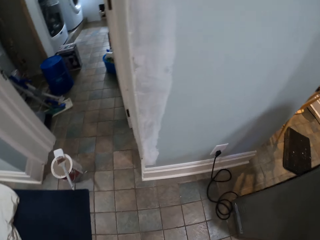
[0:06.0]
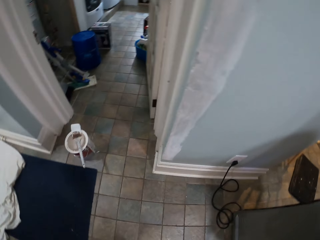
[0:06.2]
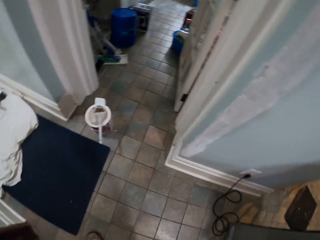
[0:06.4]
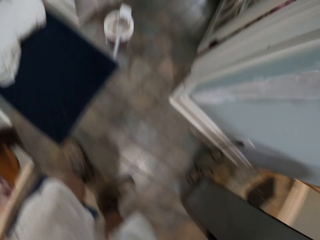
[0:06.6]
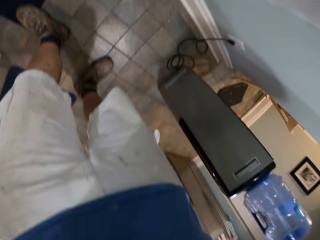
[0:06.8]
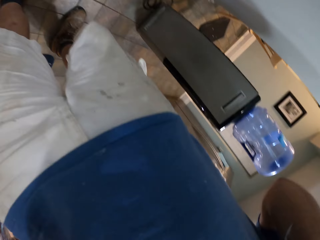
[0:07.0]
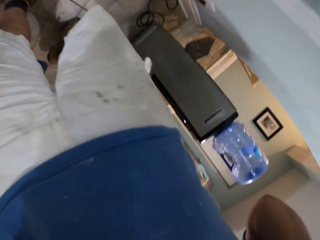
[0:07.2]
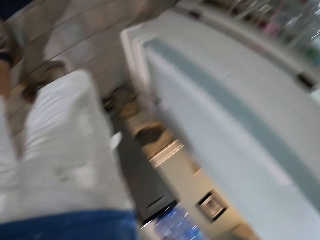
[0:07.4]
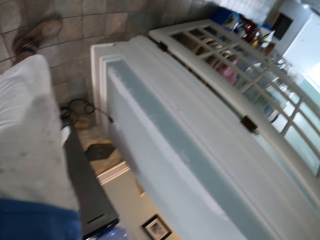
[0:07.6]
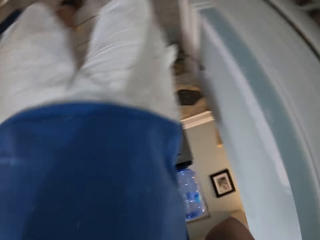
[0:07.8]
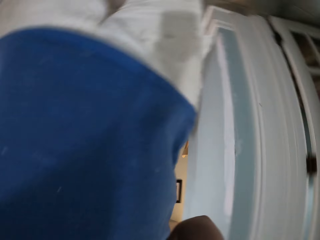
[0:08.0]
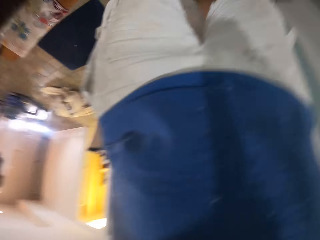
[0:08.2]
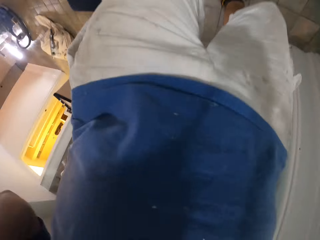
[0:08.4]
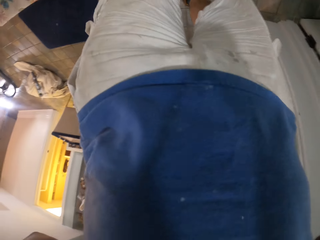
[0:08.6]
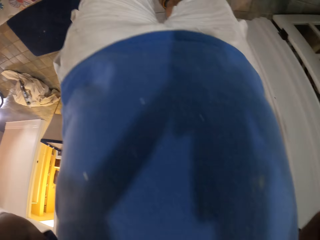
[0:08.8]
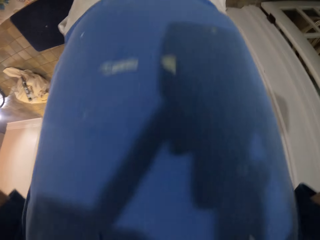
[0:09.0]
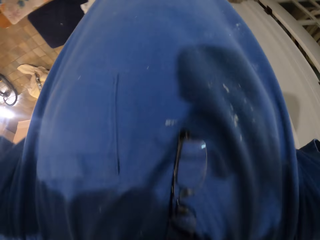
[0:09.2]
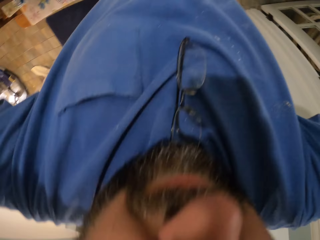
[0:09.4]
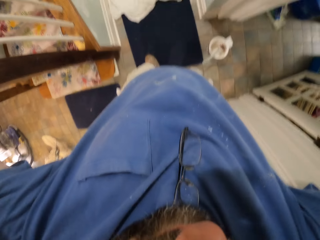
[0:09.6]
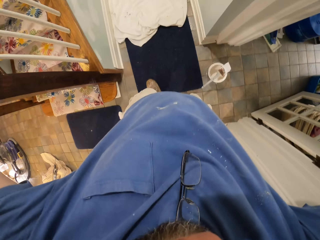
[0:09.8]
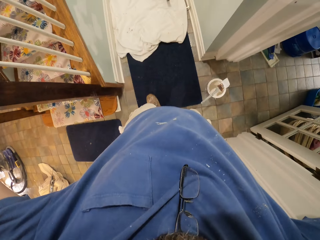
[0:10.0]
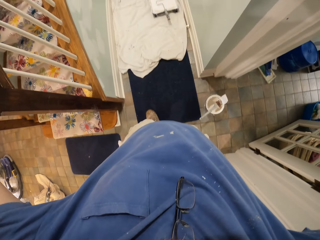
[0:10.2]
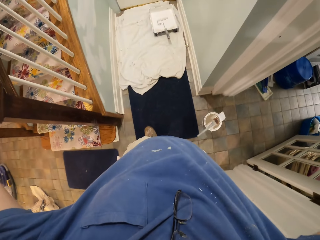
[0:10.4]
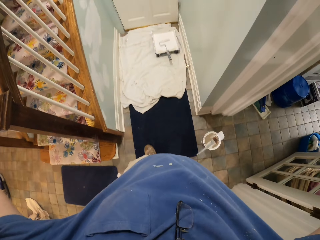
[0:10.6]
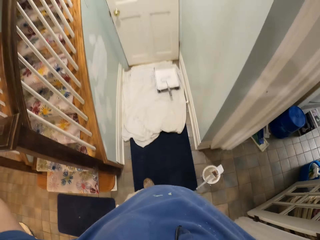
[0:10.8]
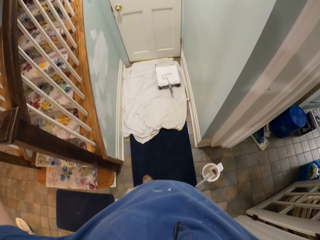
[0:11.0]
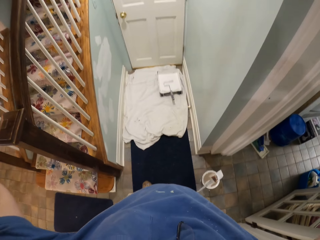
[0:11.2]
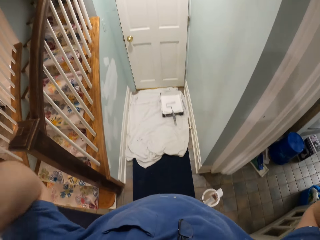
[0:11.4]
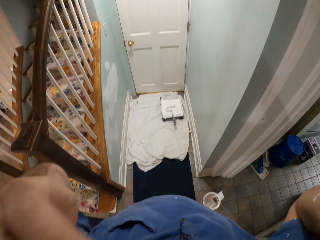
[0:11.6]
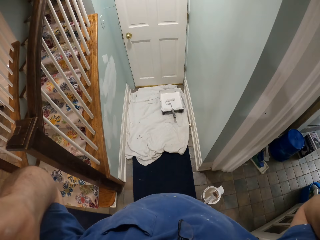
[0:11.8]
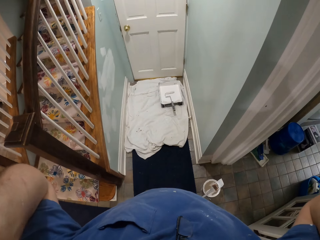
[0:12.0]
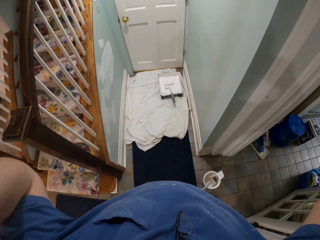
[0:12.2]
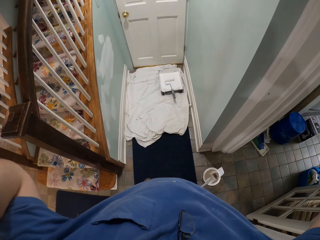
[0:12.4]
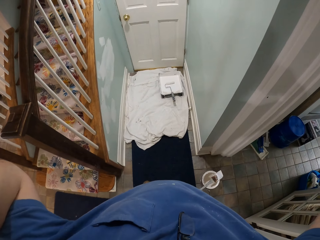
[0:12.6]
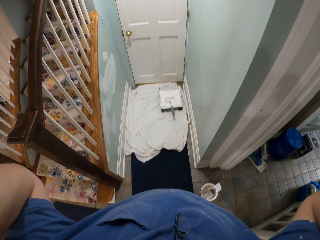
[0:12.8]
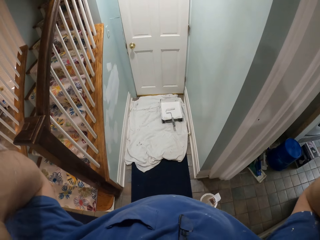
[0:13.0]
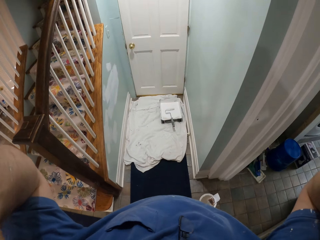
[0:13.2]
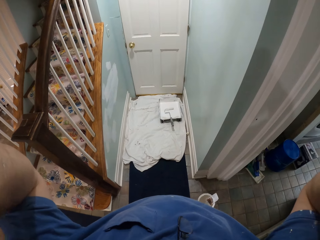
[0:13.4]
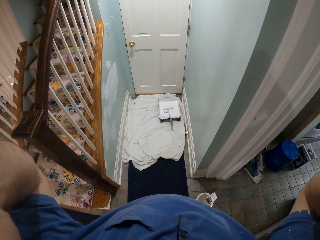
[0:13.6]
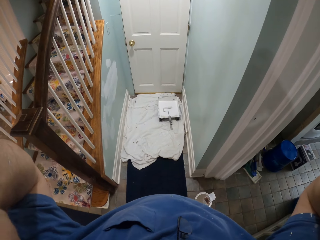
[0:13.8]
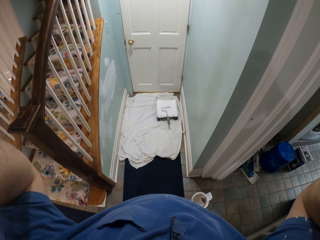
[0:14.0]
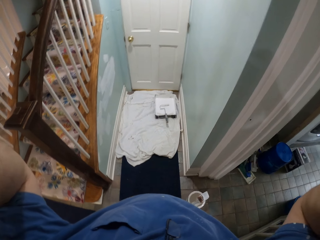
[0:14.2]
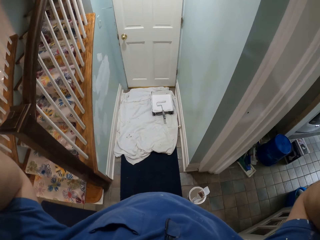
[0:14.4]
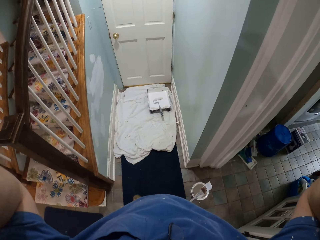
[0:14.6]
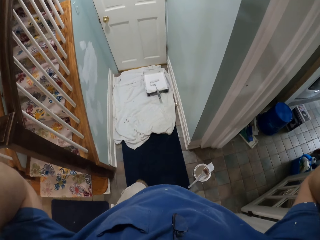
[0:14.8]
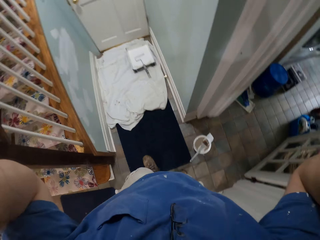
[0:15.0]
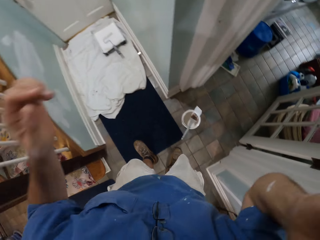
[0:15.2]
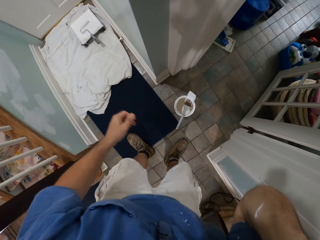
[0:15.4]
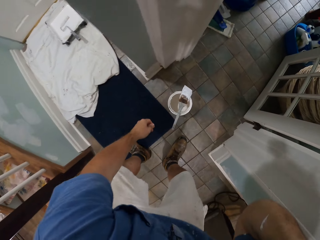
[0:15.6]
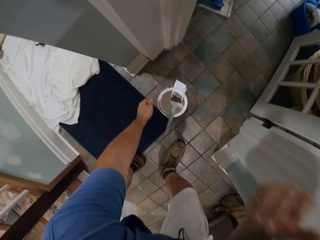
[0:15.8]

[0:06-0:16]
The camera wearer moves to the left. He adjusts the camera on his head.

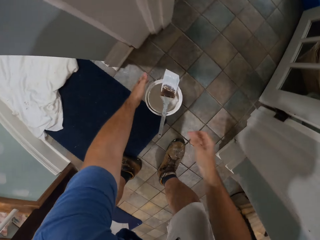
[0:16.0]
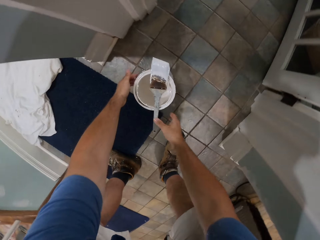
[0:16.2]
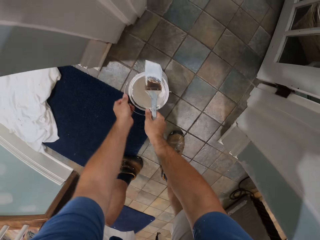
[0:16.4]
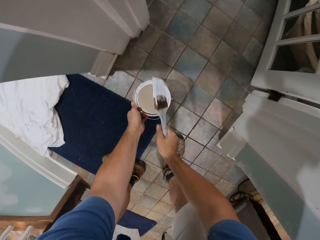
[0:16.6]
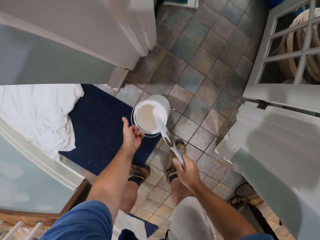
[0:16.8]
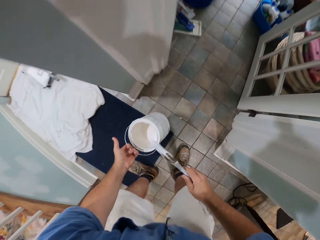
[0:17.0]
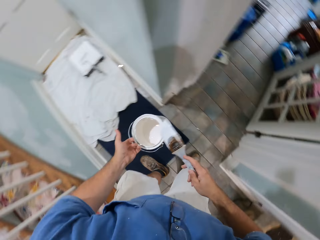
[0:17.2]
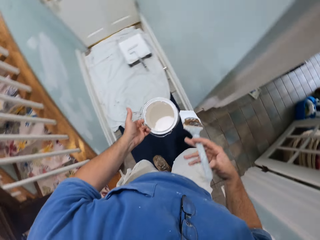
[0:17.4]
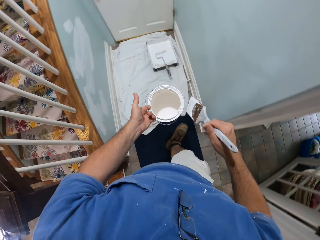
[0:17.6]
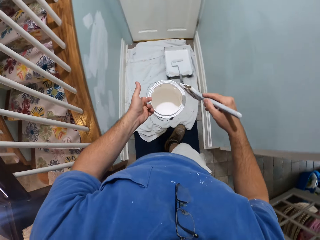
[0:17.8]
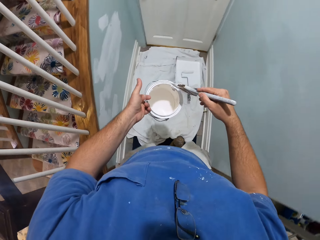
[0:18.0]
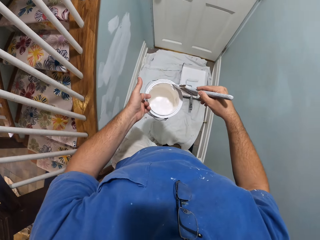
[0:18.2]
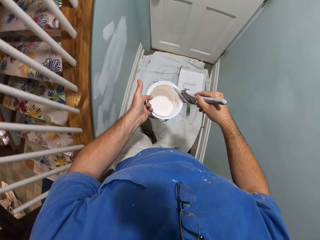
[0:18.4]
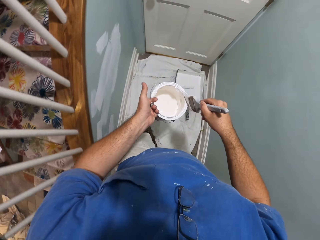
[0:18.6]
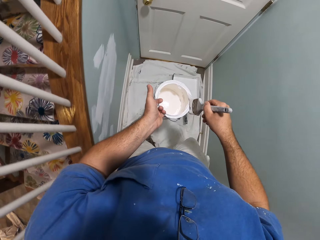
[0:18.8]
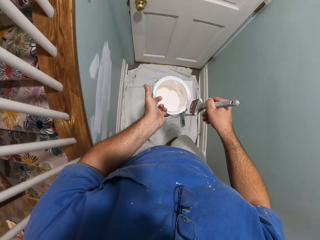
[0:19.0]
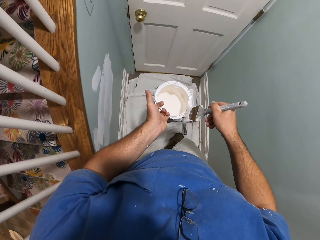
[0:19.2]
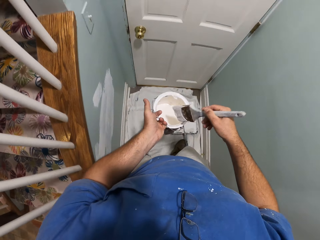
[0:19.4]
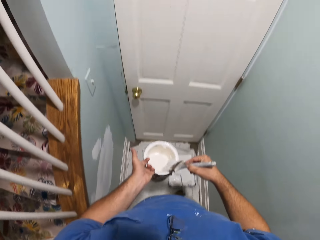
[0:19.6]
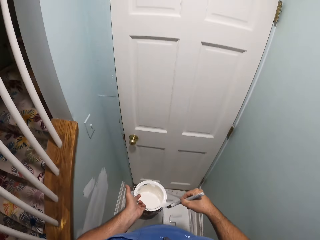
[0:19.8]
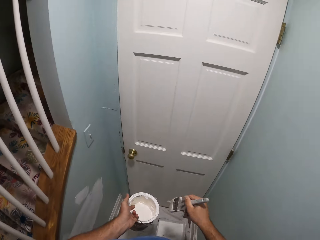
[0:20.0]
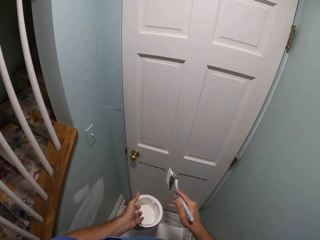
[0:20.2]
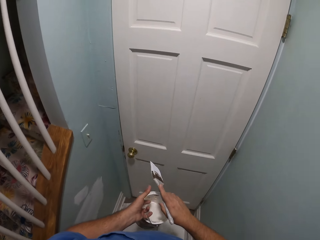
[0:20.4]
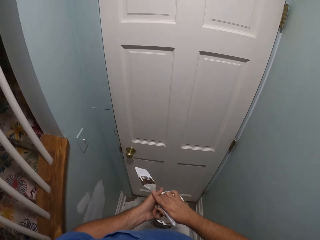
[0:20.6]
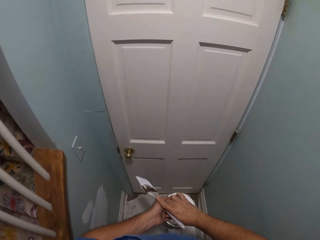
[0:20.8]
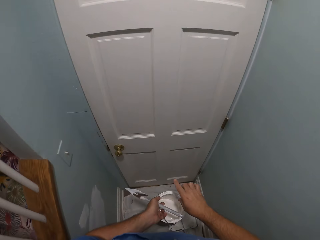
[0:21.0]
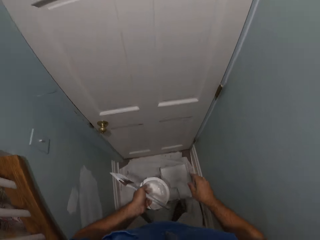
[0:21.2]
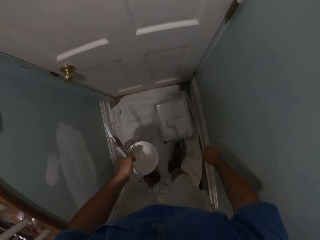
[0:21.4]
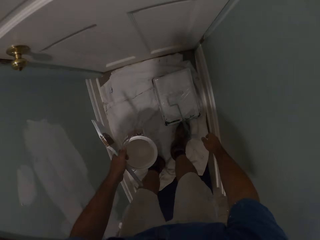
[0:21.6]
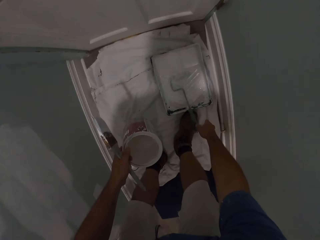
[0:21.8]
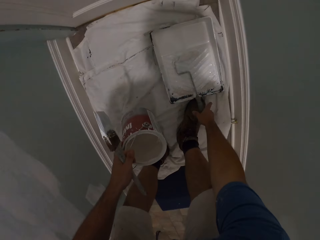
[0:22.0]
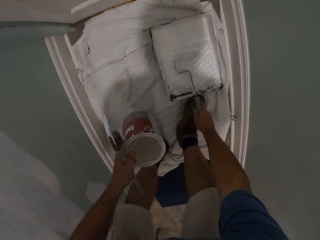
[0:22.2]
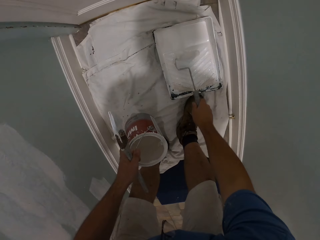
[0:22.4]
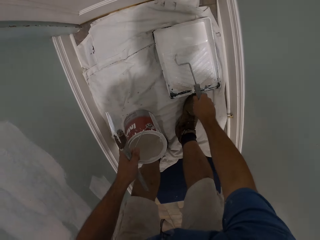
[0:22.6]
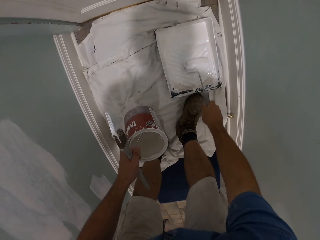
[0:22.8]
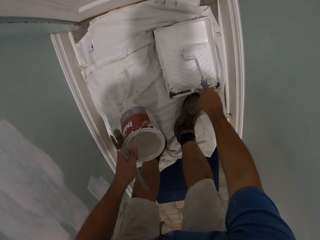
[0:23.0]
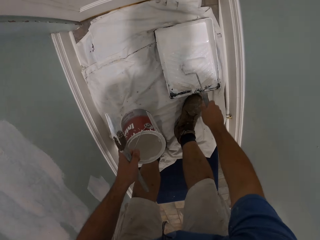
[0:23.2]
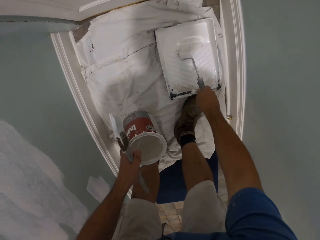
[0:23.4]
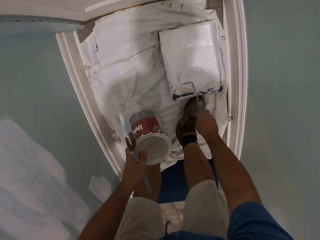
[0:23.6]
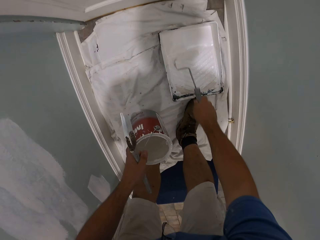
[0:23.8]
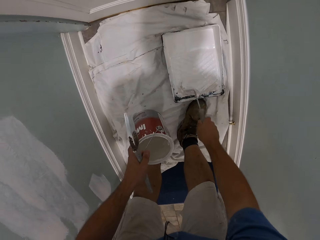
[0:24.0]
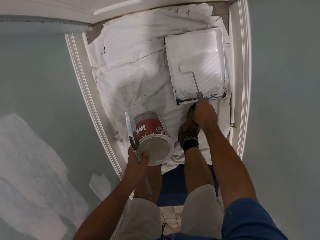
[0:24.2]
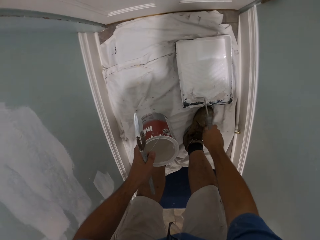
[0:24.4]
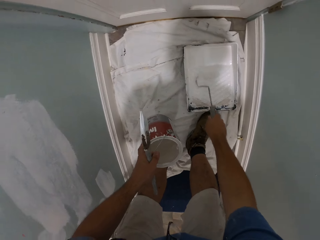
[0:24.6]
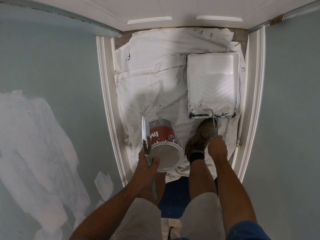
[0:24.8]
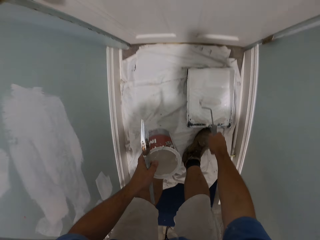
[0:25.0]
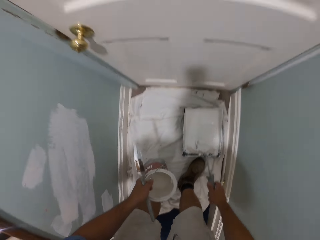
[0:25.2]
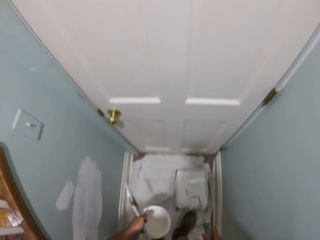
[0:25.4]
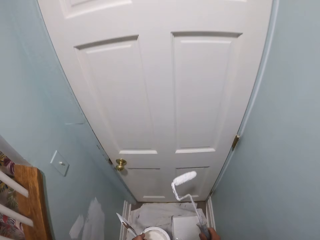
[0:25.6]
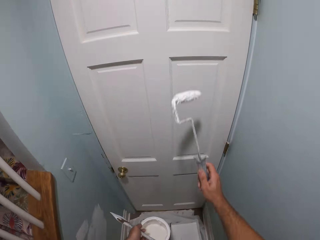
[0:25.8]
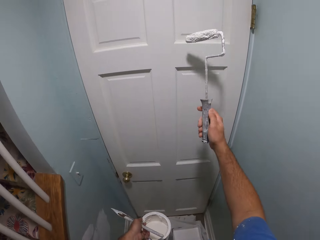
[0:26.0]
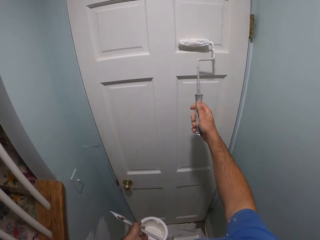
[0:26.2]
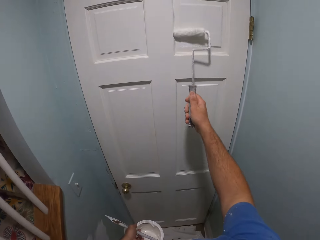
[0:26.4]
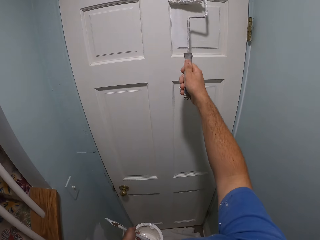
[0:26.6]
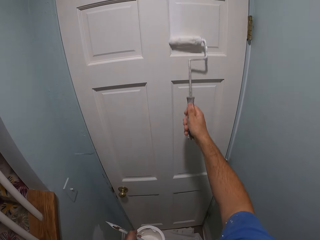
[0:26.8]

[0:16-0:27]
The camera wearer picks up a paintbrush on the paint container with his right hand. He picks up the paint container from the floor with his left hand. He walks to a door. He wipes paint from the edges of the paint container with the paintbrush. He passes the paintbrush to his left hand. He picks a paint roller from a paint roller tray on the floor with his right hand. He rolls the paint roller against the paint inside the paint roller tray. He raises the paint roller. He paints the door.
